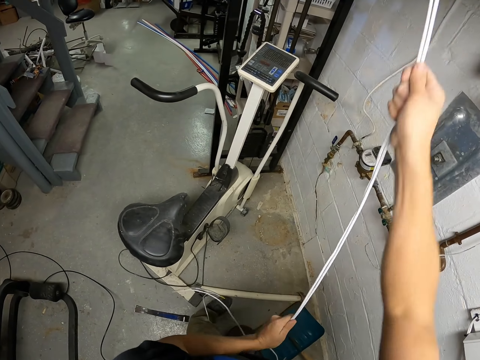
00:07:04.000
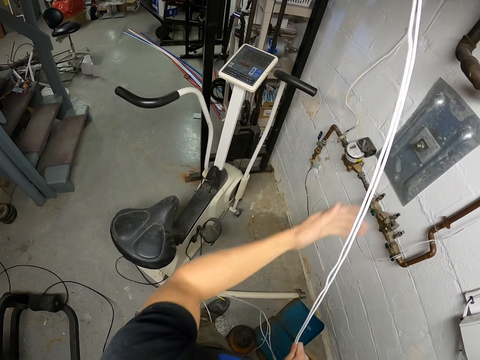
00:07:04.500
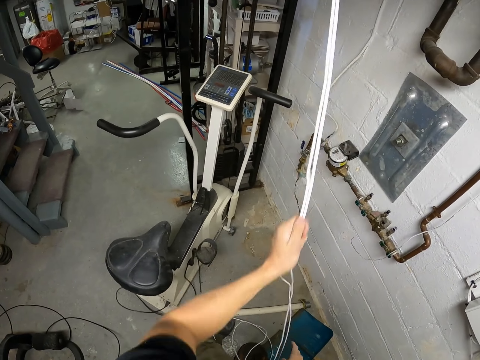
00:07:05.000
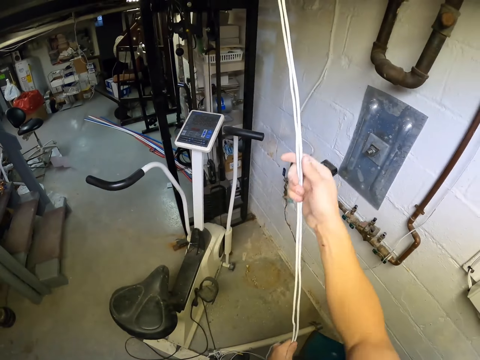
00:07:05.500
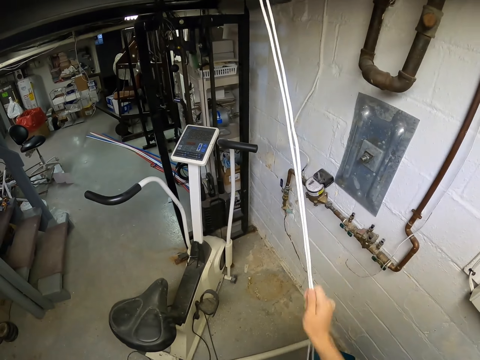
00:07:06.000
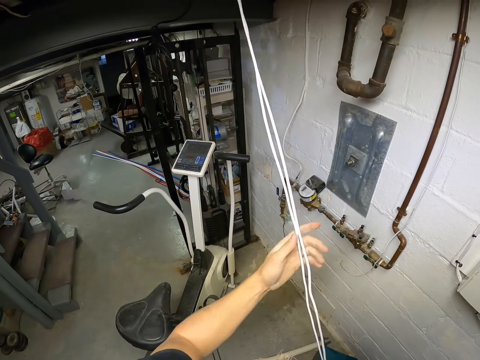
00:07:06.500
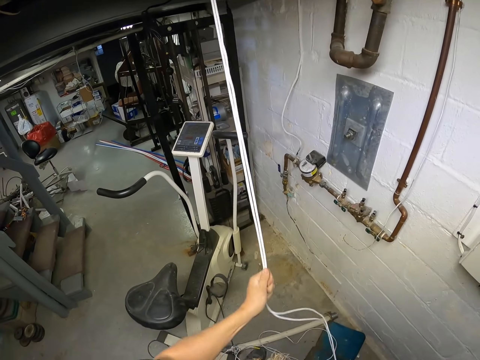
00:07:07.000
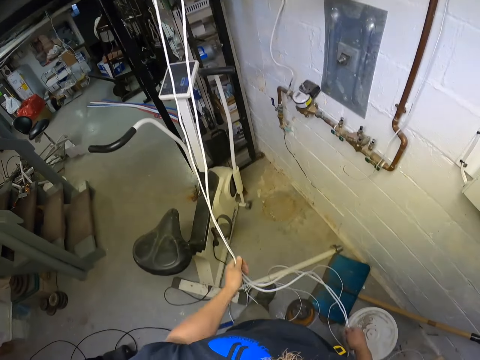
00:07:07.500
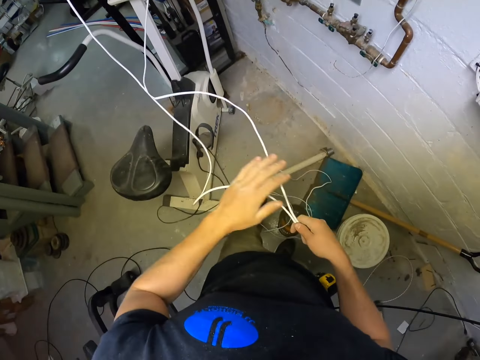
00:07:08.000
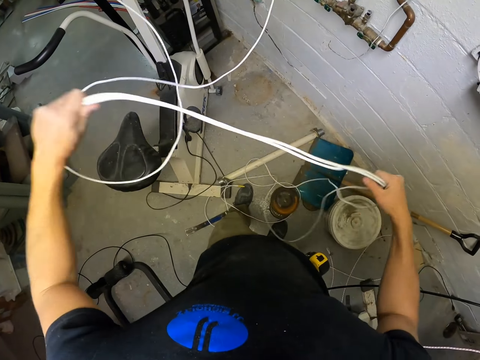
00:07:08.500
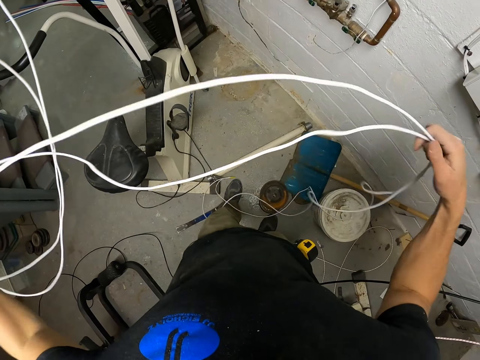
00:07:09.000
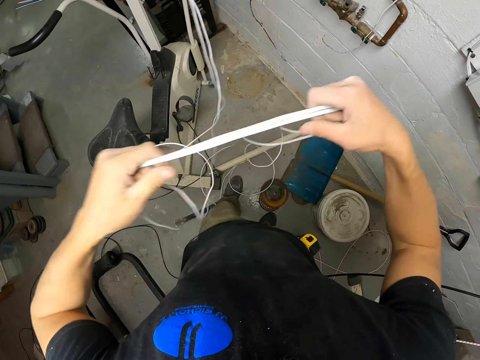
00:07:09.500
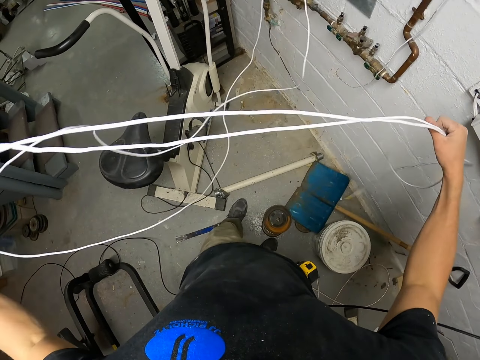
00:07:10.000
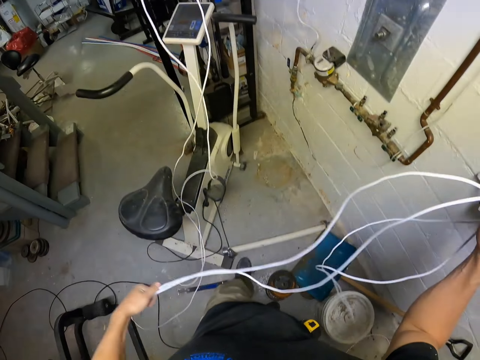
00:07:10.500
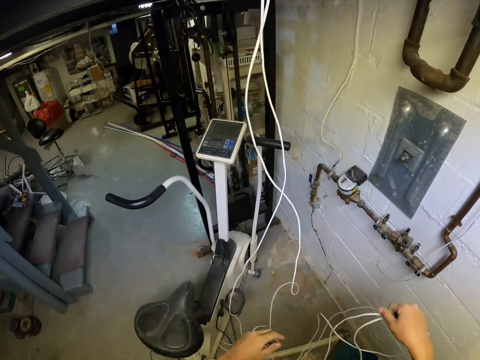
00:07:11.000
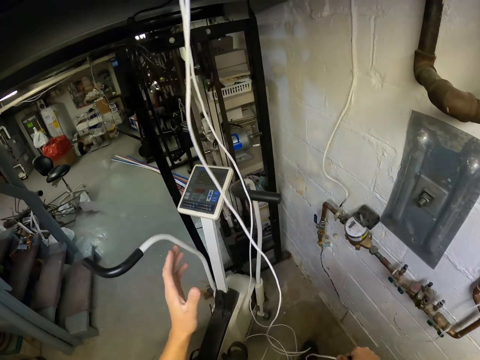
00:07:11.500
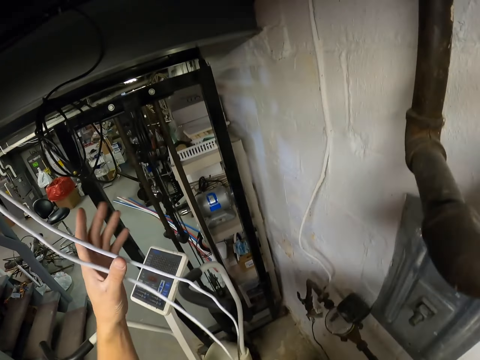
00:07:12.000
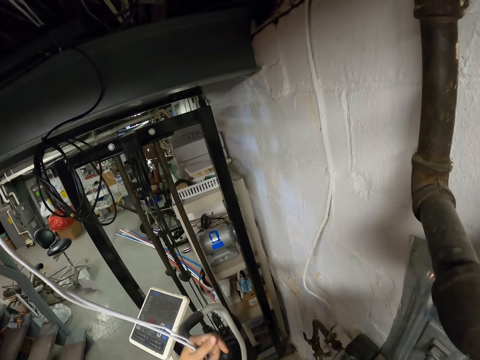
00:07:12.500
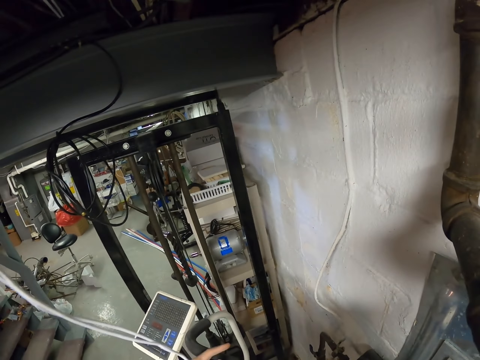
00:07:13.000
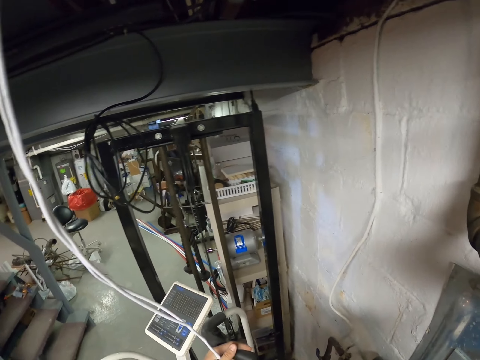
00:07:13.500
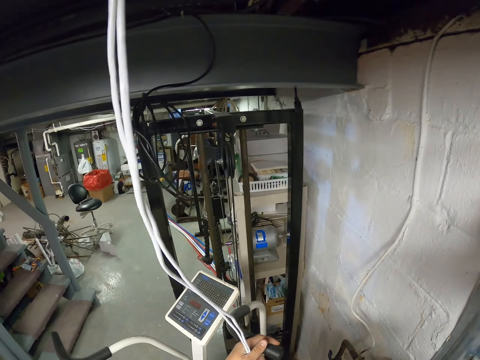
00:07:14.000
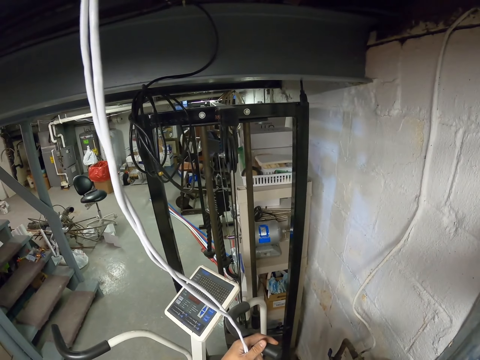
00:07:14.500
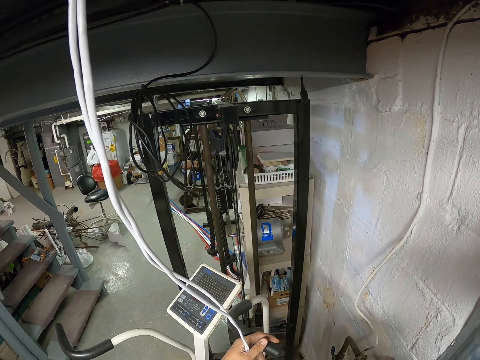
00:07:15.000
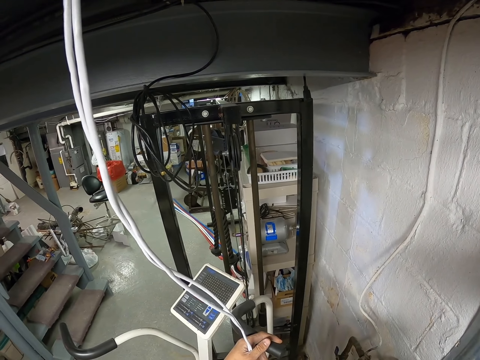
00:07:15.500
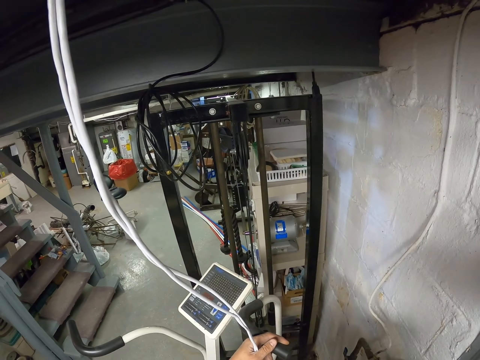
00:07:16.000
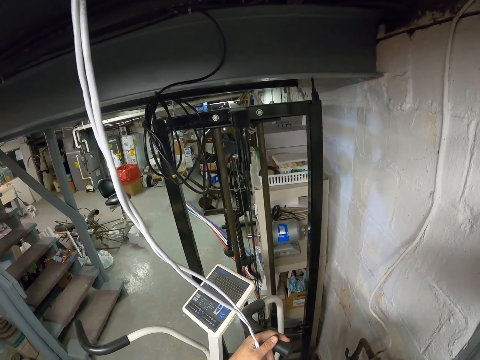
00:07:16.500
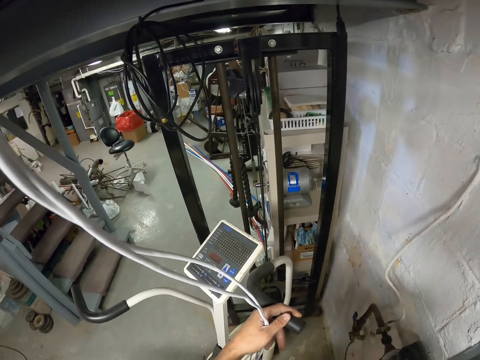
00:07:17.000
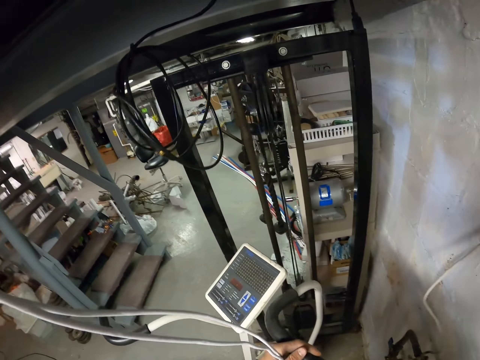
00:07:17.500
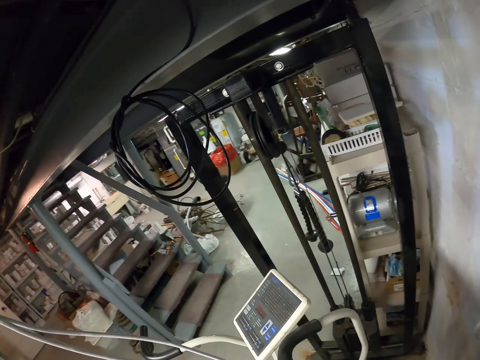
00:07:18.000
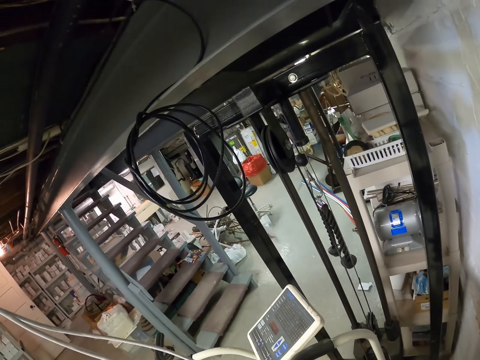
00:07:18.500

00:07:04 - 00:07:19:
The camera wearer adjusts the electric wire with both hands. They hold the electric wire with the left hand. They look around.

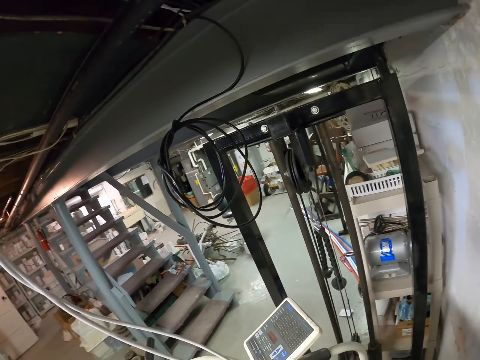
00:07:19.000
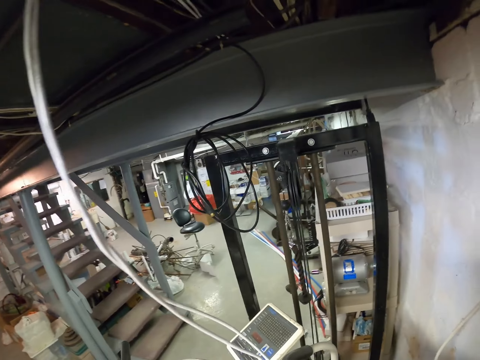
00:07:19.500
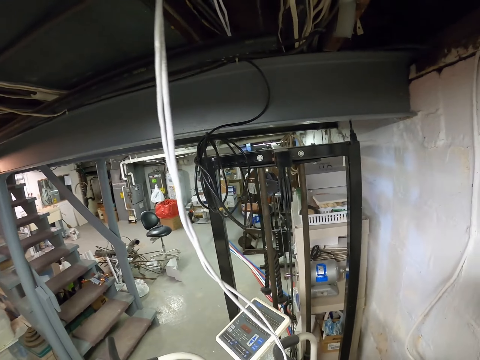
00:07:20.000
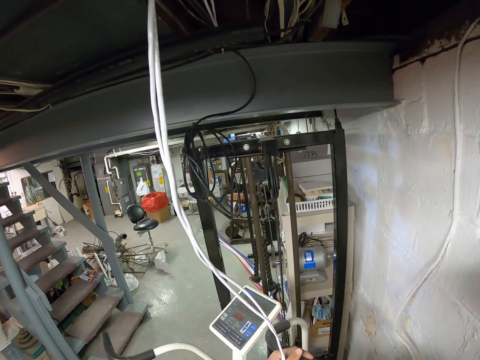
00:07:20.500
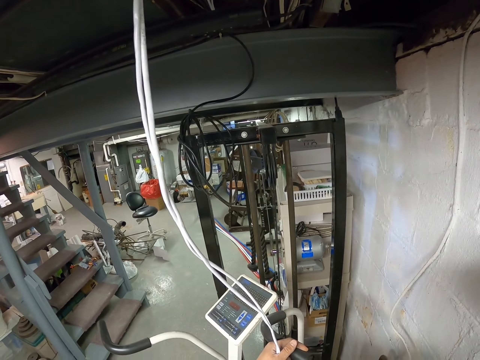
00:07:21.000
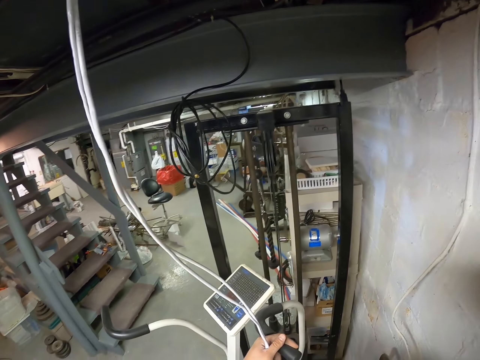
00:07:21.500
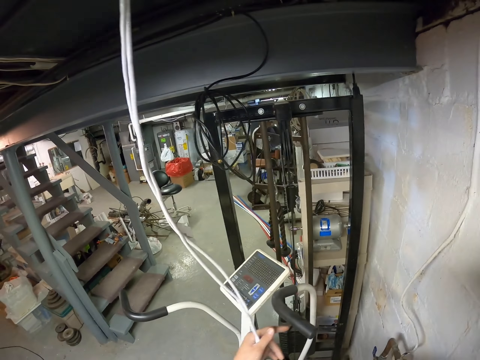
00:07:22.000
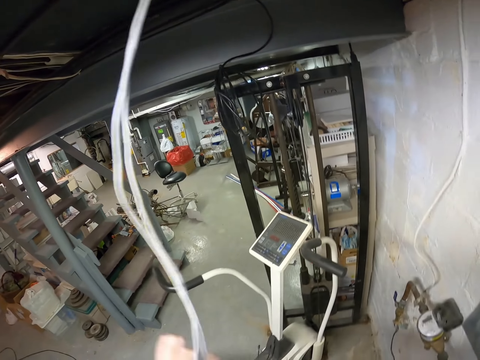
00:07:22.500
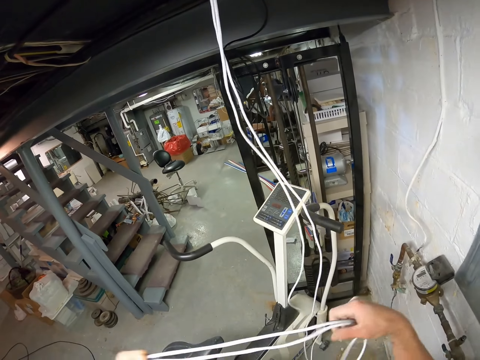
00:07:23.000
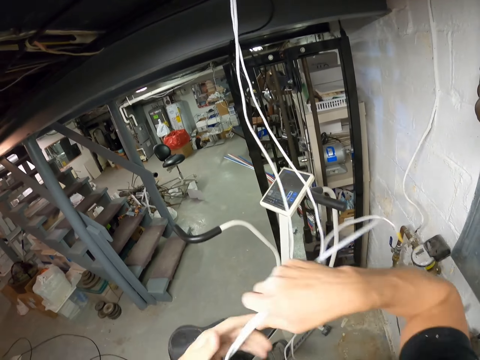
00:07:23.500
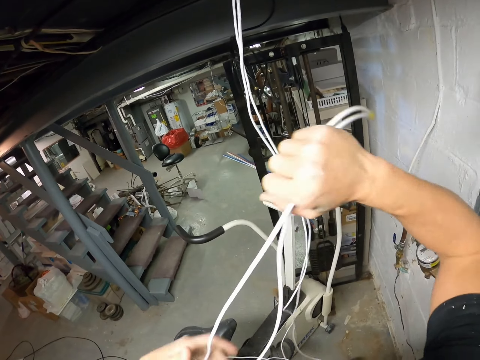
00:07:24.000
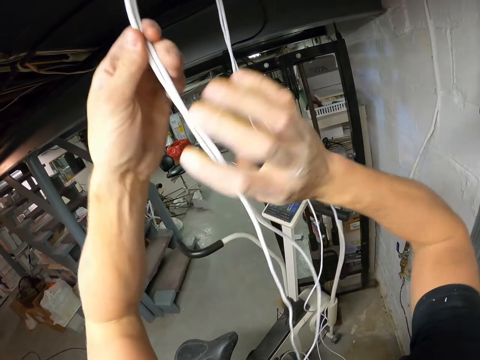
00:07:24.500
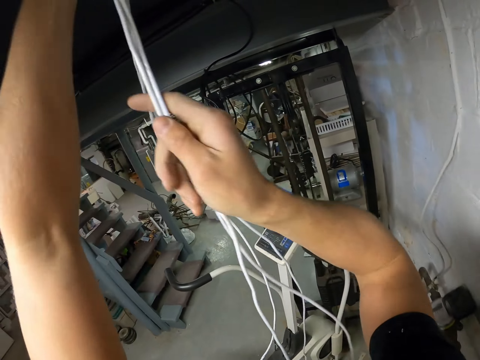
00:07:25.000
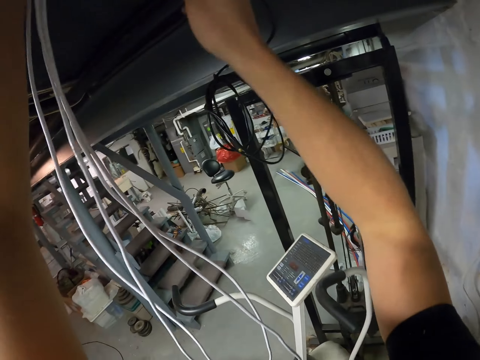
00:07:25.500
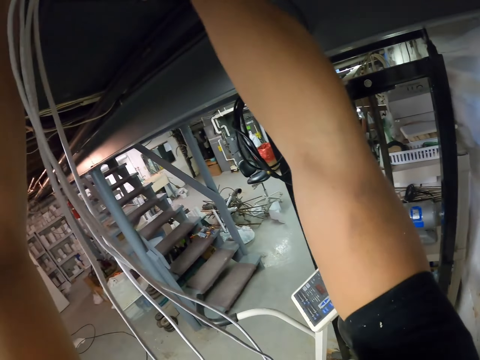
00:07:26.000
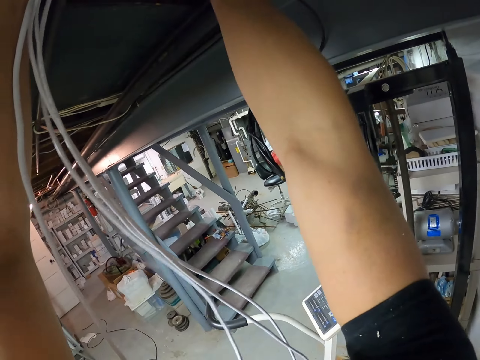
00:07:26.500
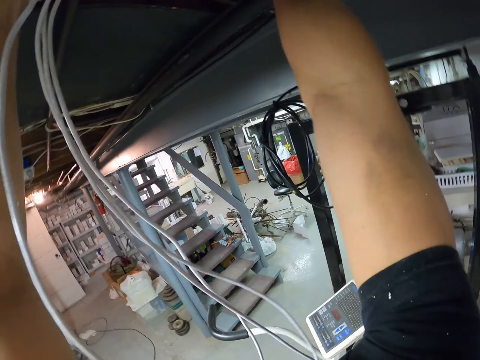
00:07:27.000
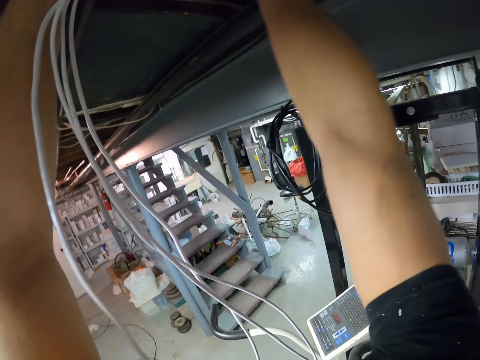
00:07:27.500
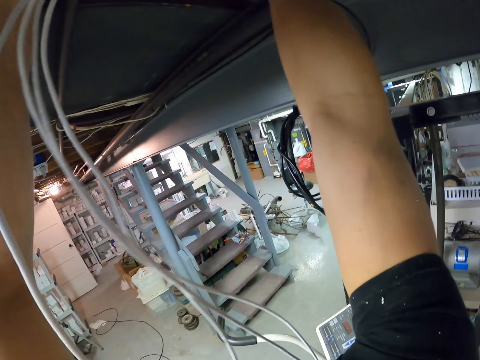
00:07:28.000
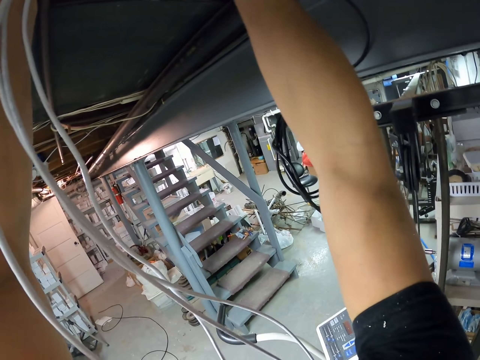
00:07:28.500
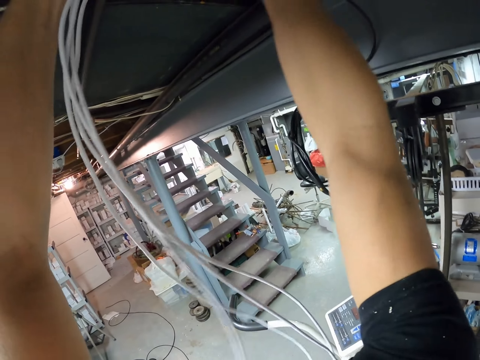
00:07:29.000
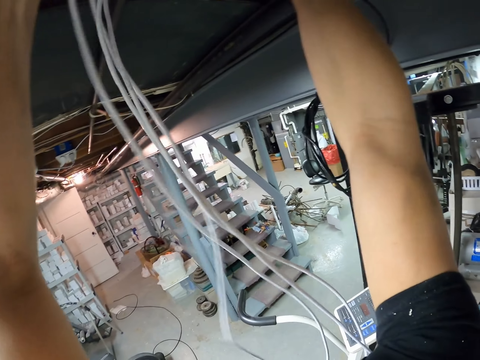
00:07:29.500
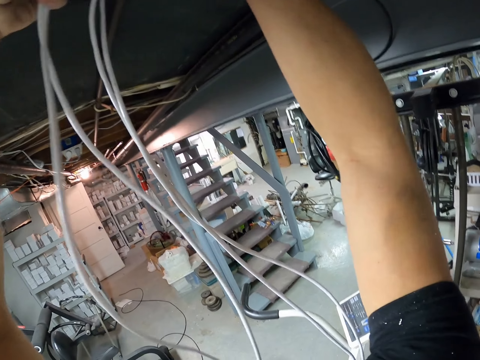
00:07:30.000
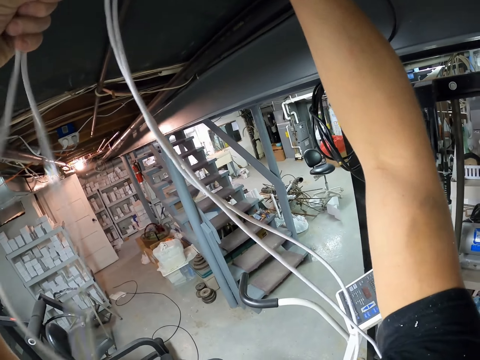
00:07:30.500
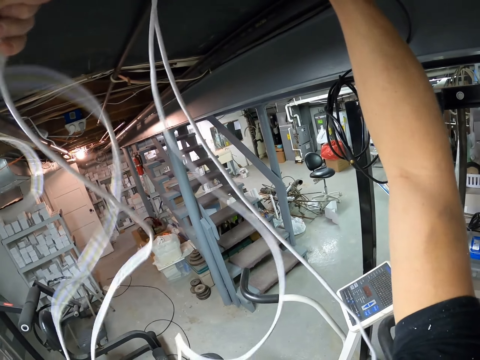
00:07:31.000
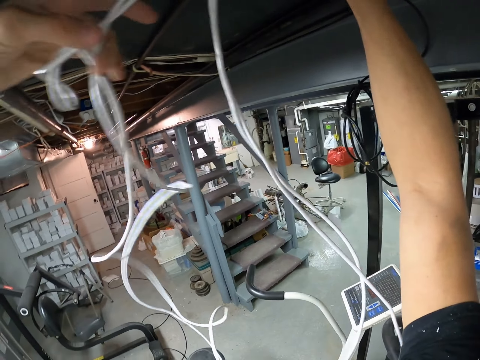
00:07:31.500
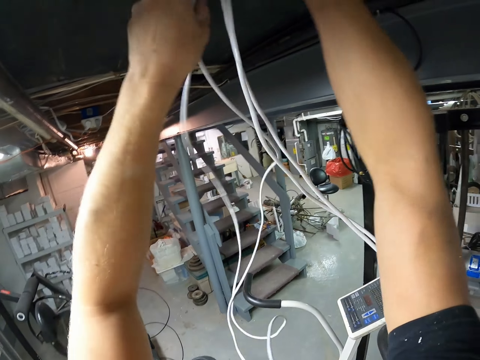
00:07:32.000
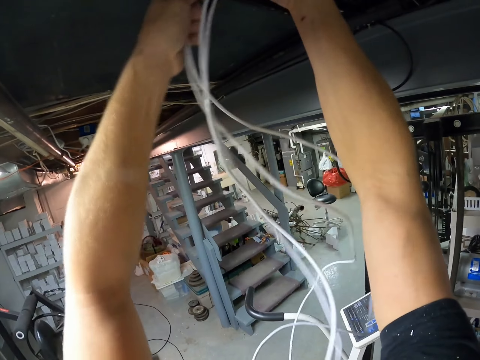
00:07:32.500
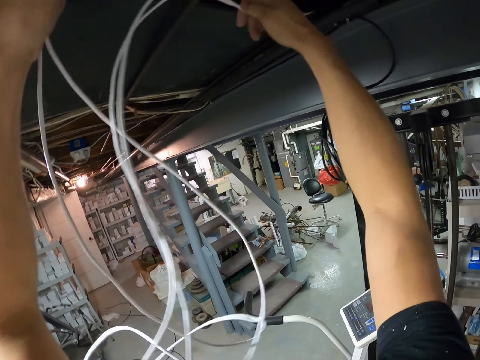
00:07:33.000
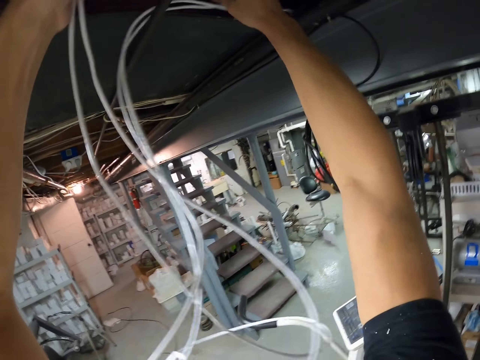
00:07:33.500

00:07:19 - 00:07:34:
The camera wearer adjusts the electric wire with both hands. They pass the electric wire over the roof with both hands. They pull on the electric wire.
